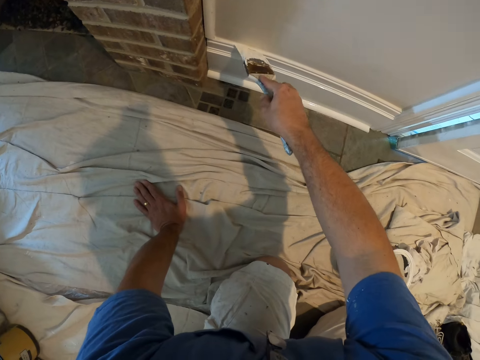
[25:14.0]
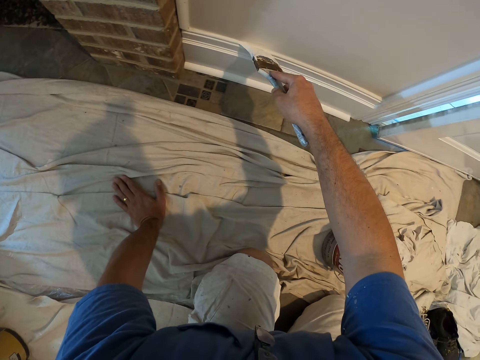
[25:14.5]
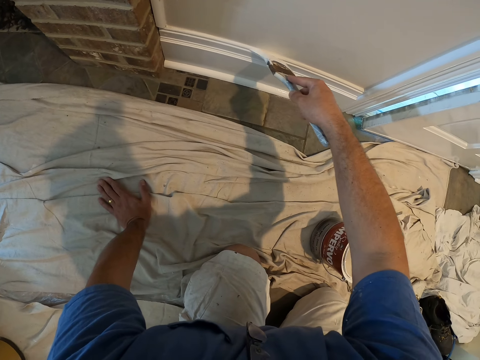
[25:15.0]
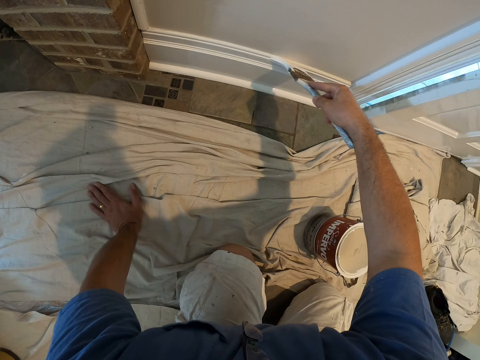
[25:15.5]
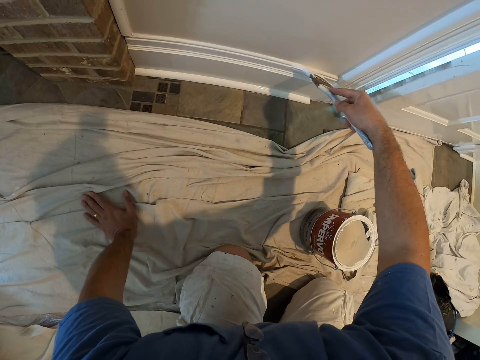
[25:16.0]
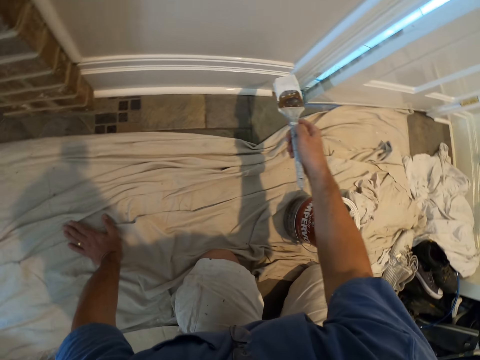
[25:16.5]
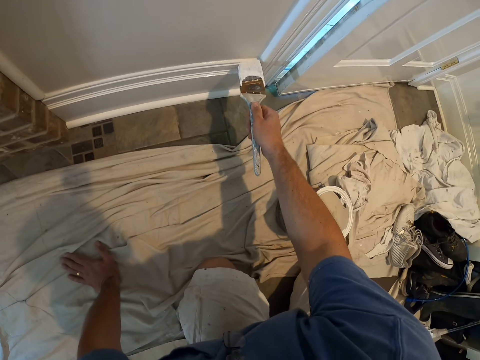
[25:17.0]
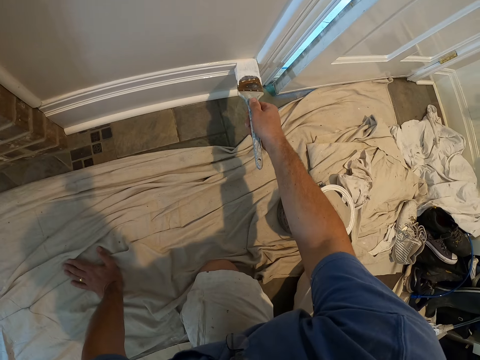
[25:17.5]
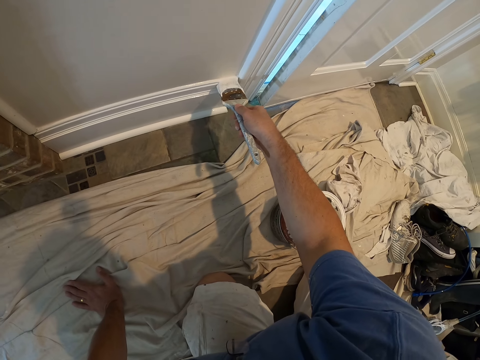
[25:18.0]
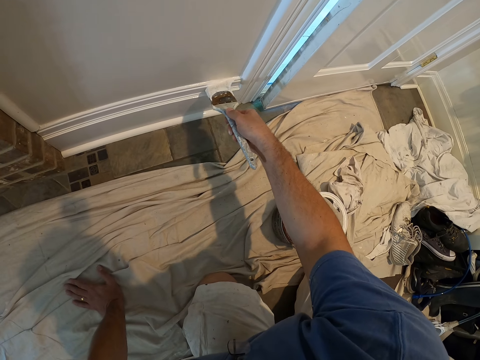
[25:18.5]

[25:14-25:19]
The camera wearer paints the doorpost or baseboard with a paint brush.

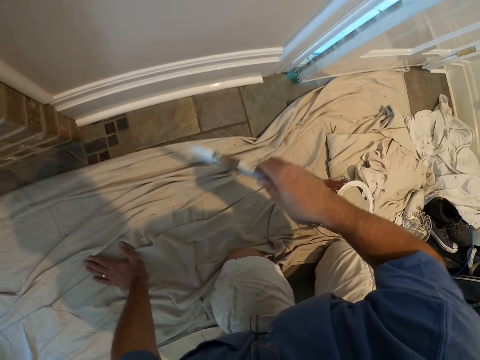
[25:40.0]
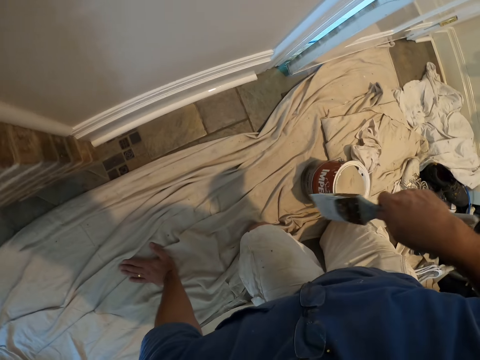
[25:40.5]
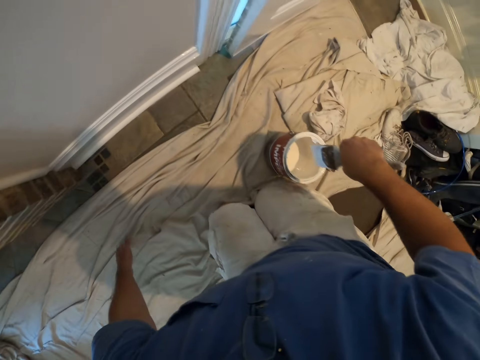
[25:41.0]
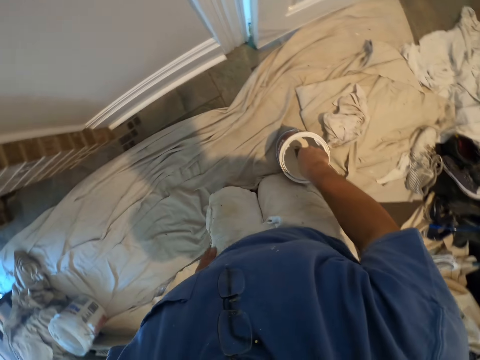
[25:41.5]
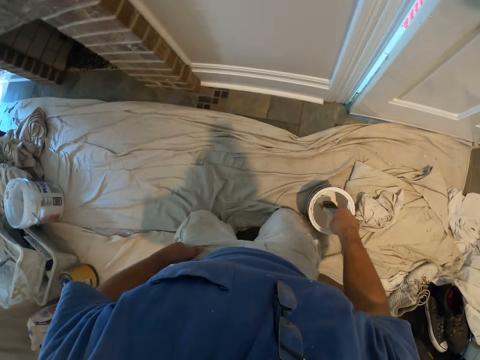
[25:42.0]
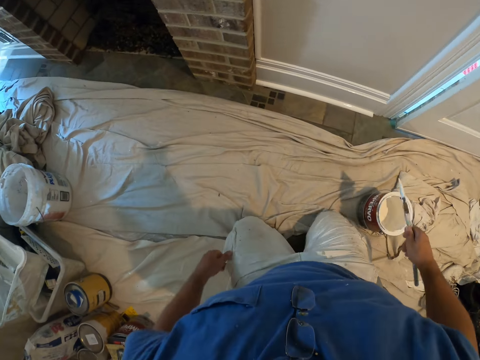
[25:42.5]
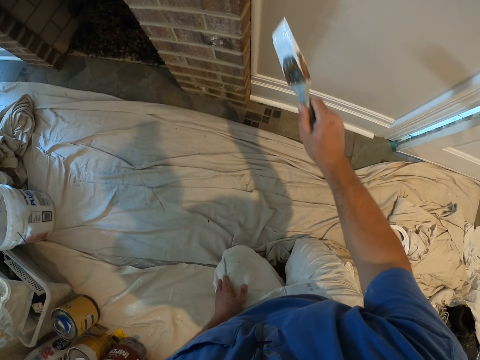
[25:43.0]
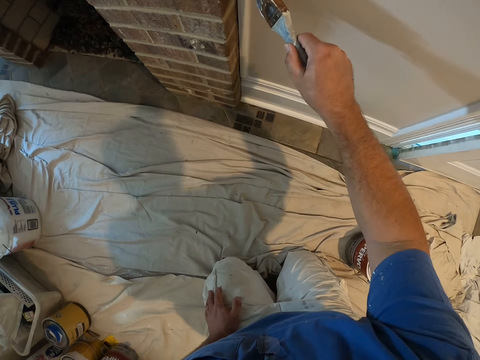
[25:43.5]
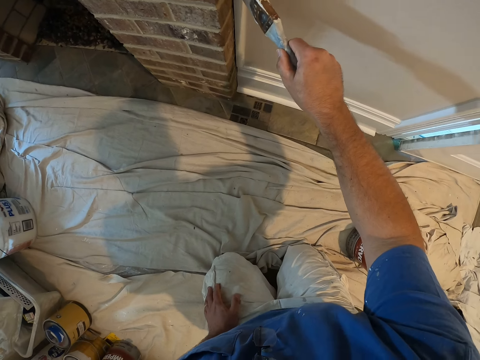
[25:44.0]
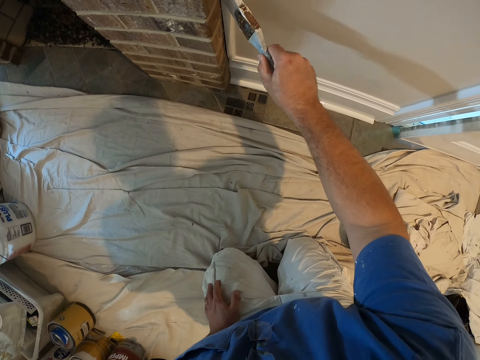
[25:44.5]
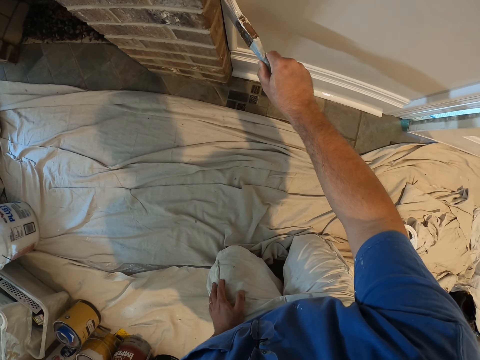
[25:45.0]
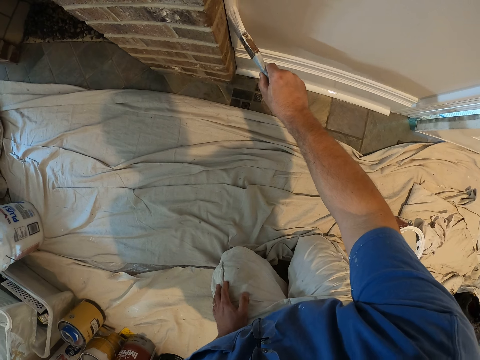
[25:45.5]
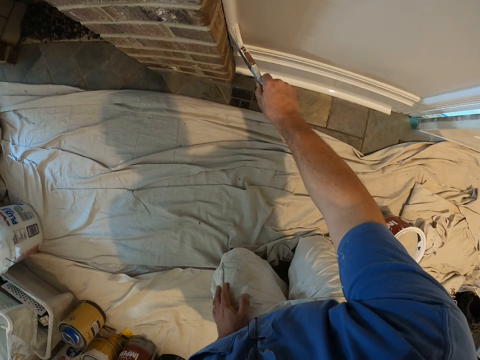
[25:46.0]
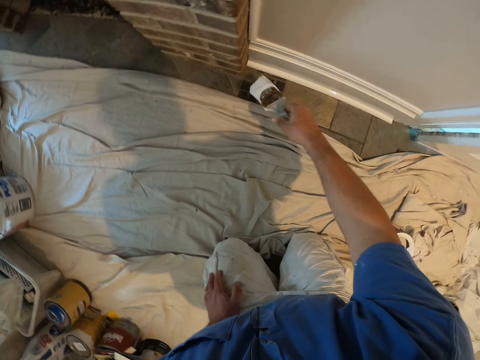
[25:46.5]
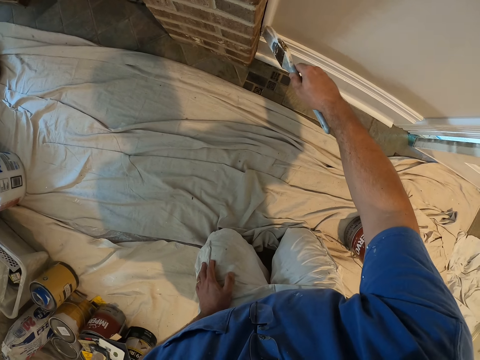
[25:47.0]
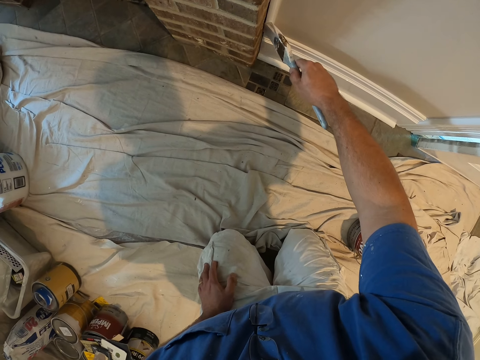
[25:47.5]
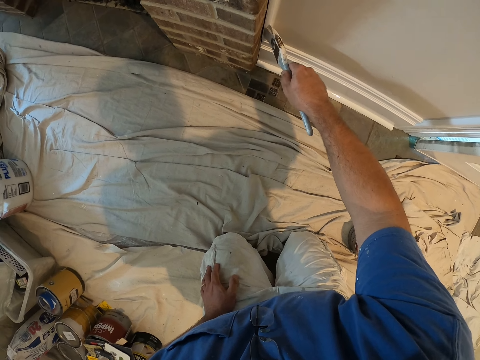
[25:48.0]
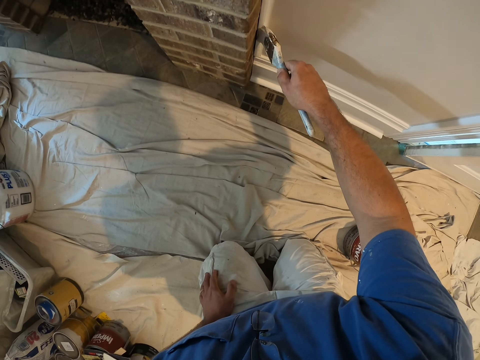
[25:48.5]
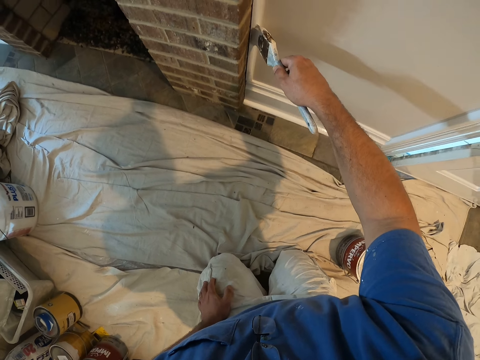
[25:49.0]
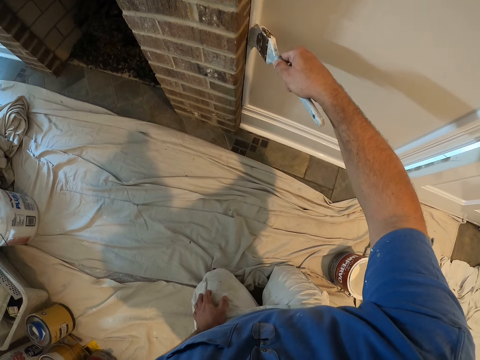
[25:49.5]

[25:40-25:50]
The camera wearer dips the paint brush into a paint container. They paint the doorpost or wall edge with the paint brush.

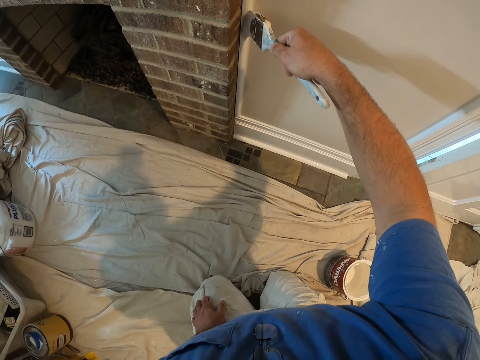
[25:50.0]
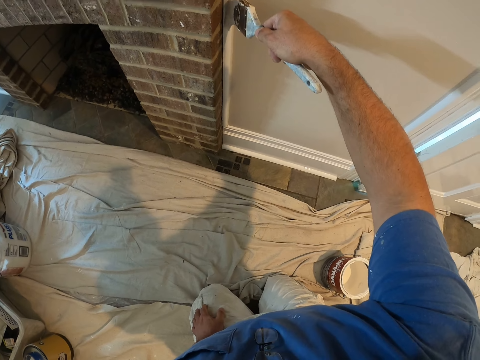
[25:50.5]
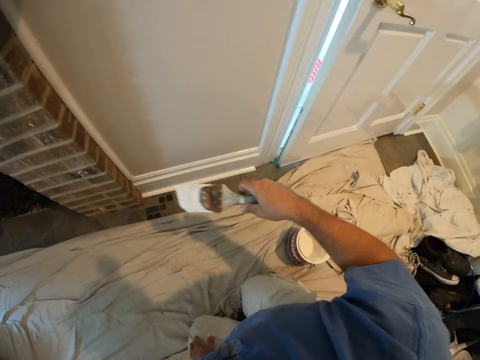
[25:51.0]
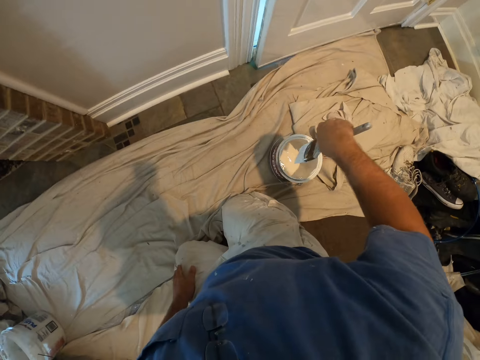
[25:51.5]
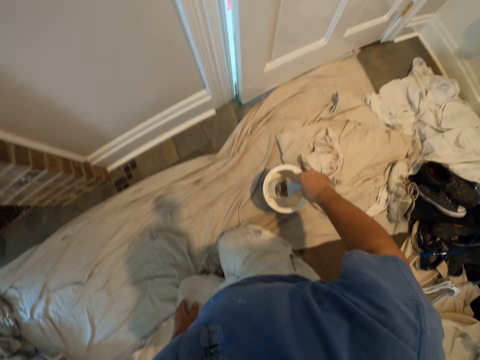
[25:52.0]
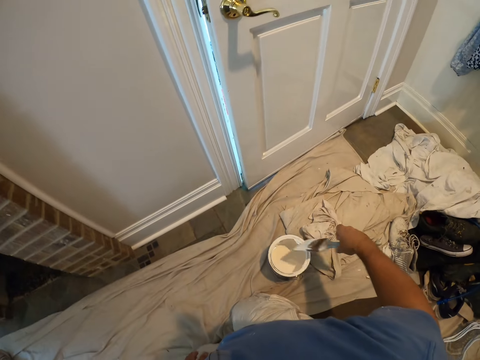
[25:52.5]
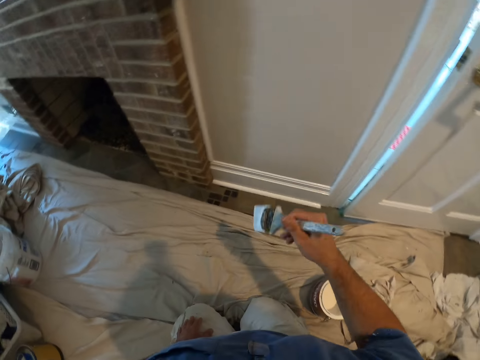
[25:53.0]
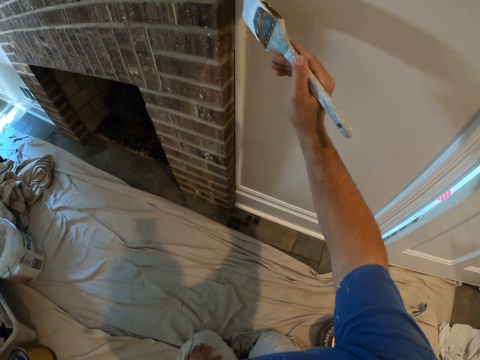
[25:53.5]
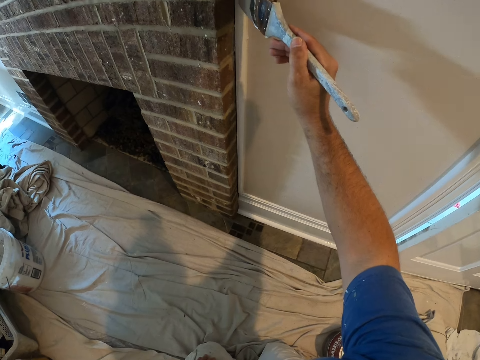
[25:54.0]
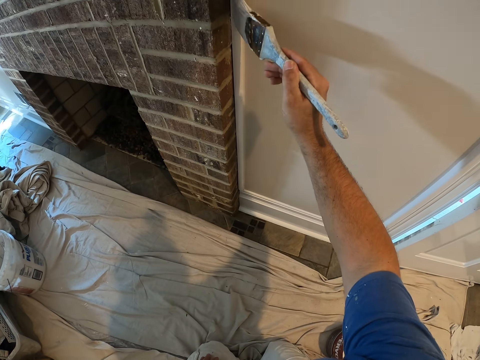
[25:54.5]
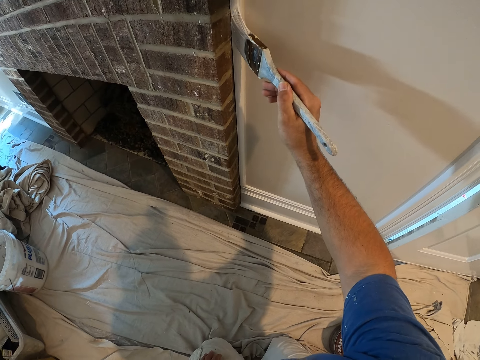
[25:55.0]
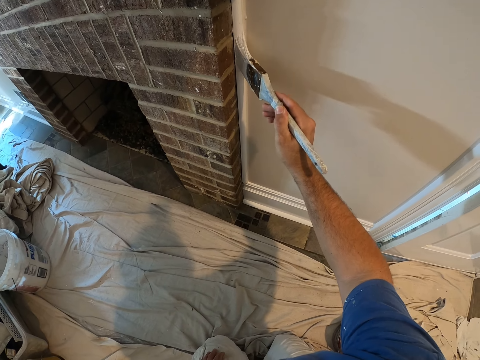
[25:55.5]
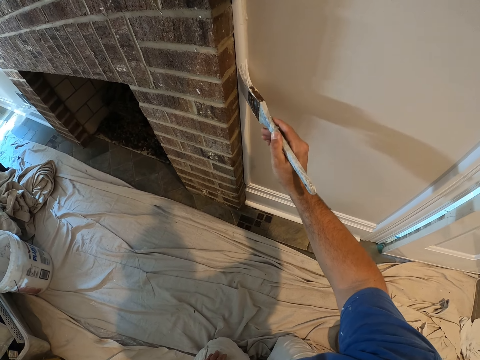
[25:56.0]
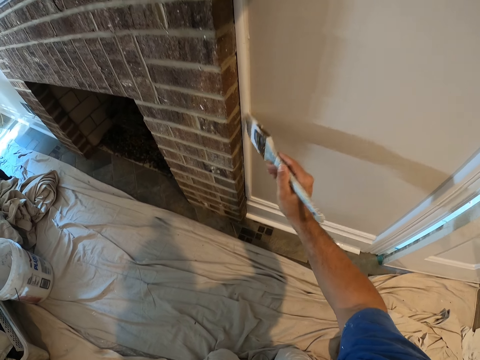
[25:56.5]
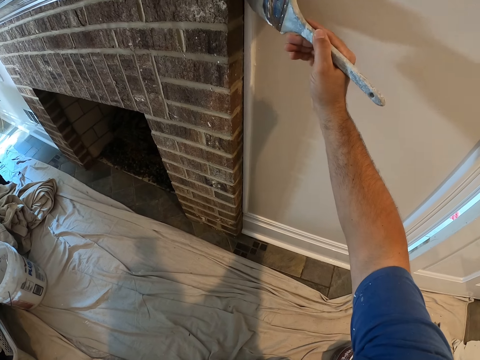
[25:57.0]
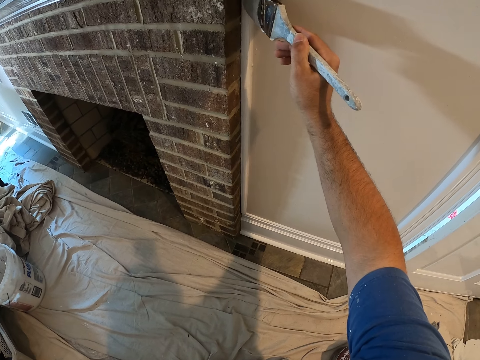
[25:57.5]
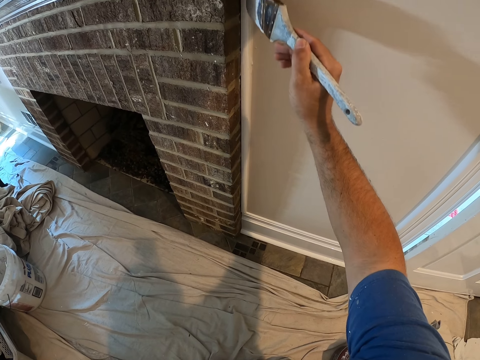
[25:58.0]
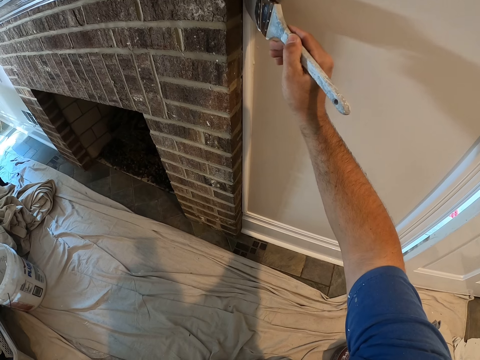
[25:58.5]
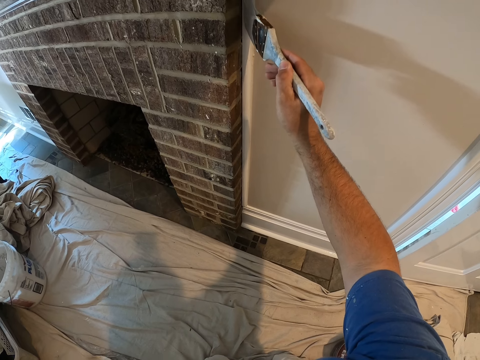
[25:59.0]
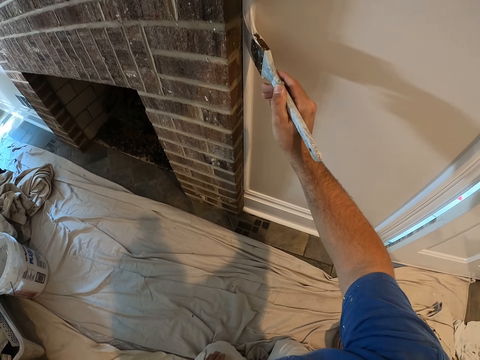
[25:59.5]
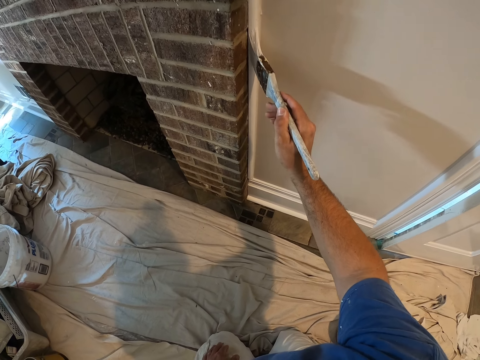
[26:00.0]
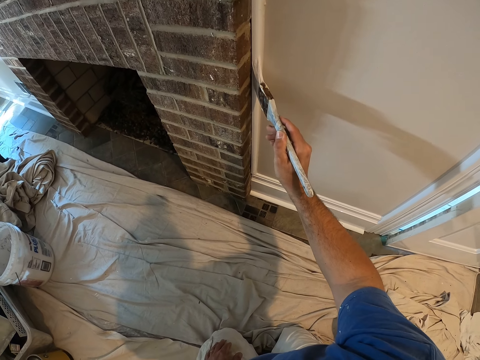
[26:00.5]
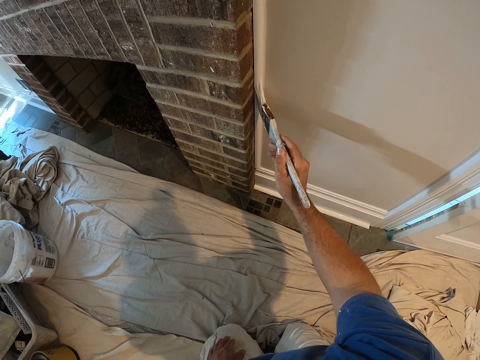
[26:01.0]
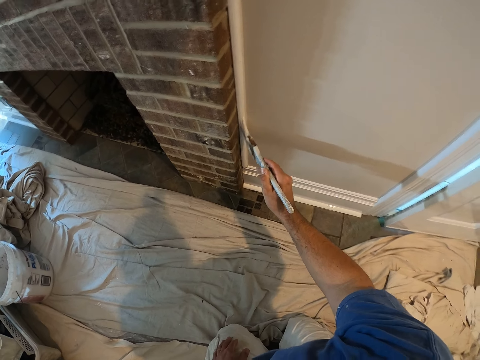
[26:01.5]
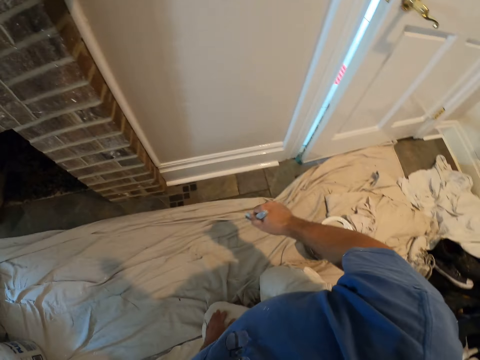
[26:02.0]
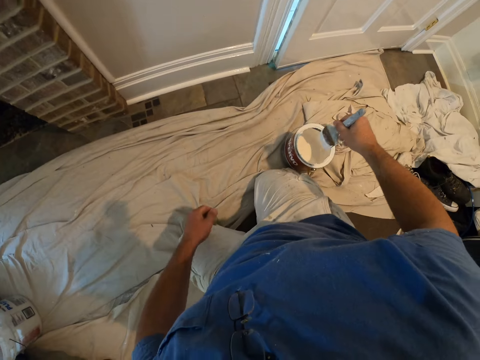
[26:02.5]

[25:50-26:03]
The camera wearer dips the paint brush into a paint container. They paint the doorpost with the paint brush.
